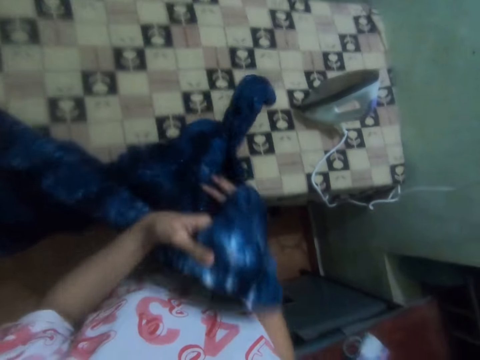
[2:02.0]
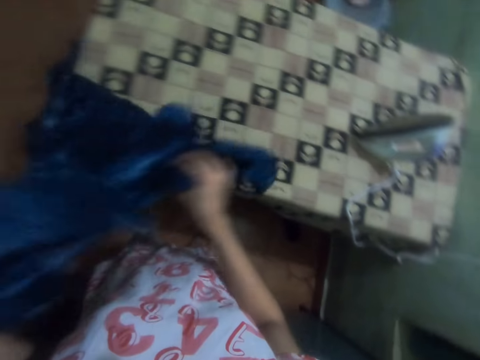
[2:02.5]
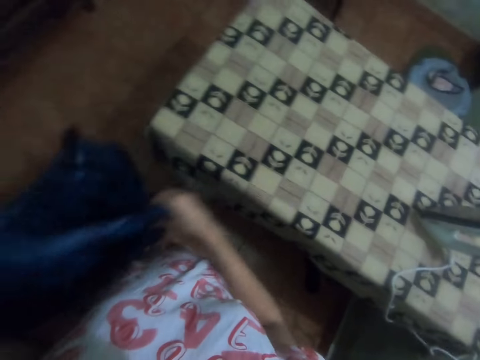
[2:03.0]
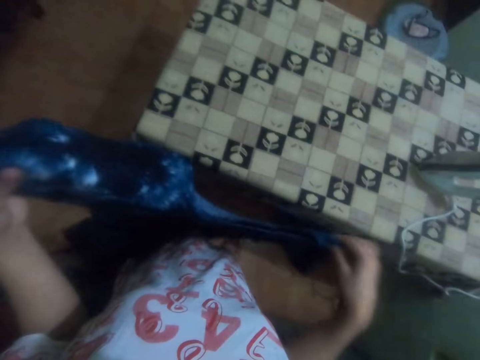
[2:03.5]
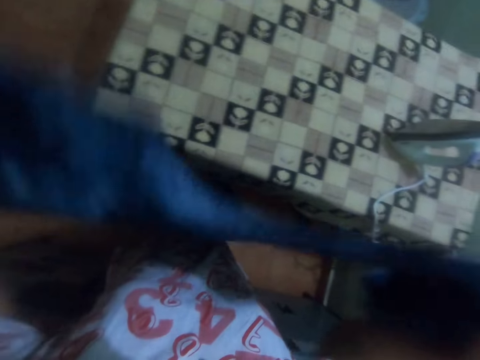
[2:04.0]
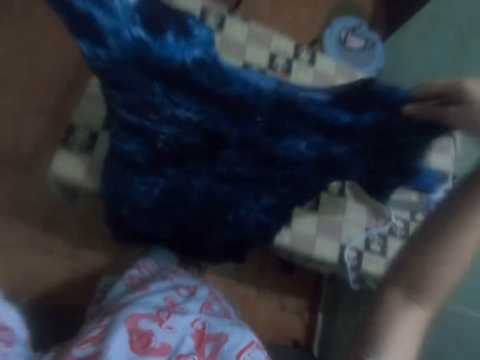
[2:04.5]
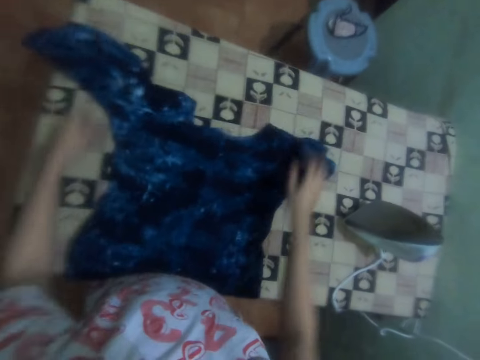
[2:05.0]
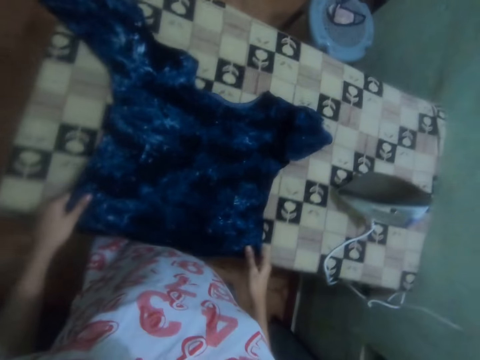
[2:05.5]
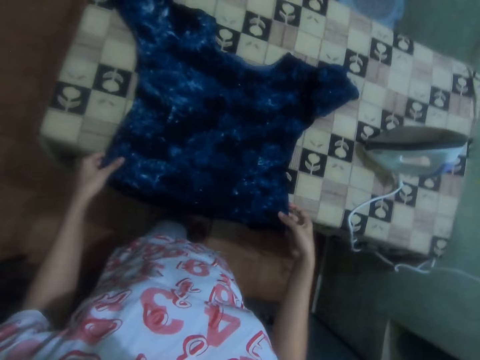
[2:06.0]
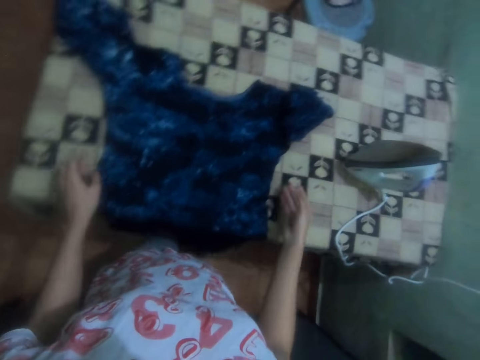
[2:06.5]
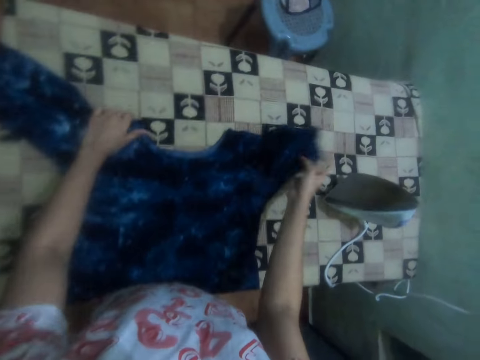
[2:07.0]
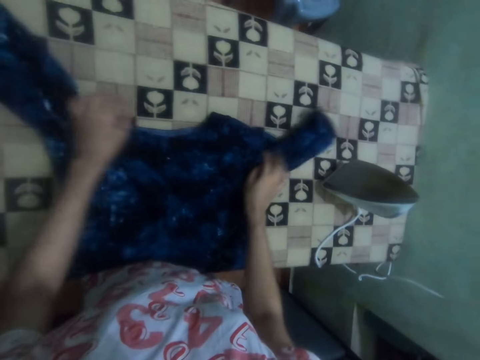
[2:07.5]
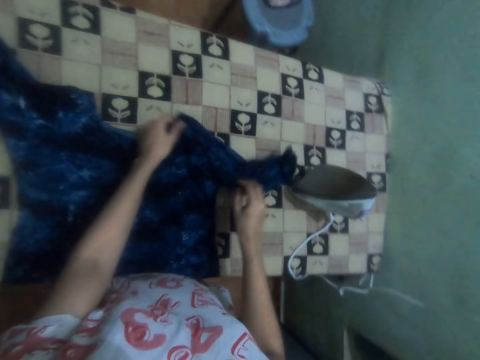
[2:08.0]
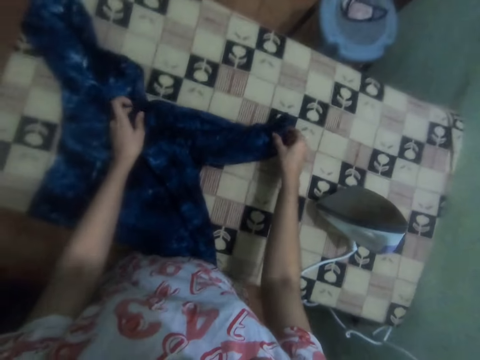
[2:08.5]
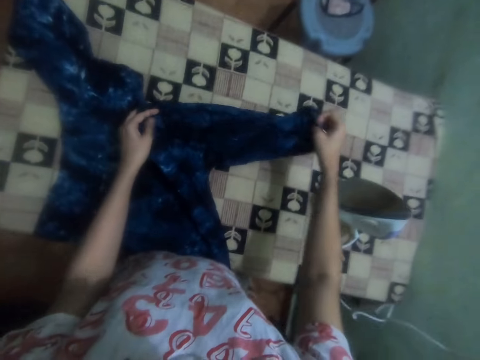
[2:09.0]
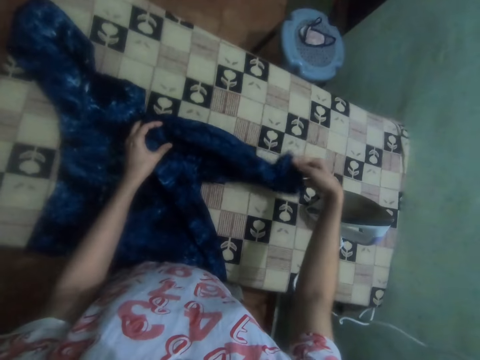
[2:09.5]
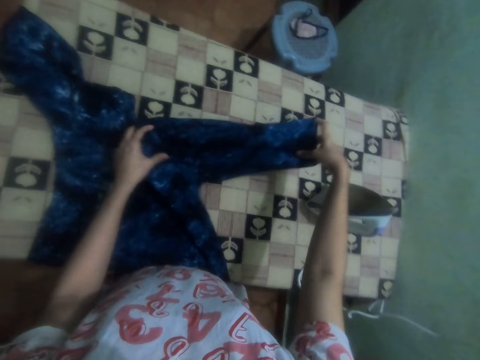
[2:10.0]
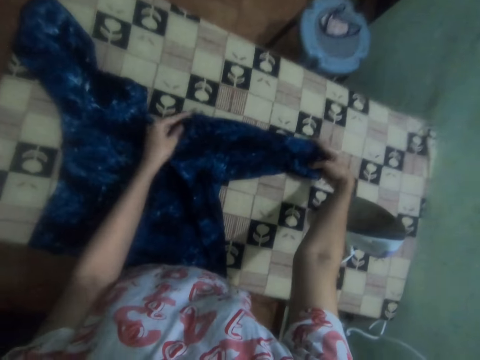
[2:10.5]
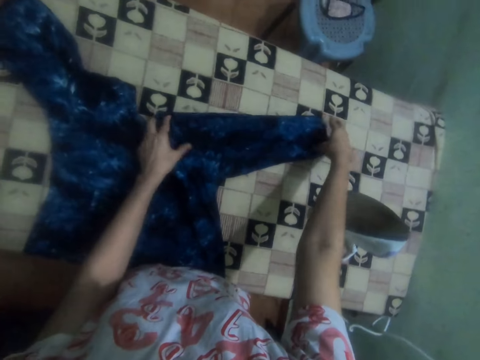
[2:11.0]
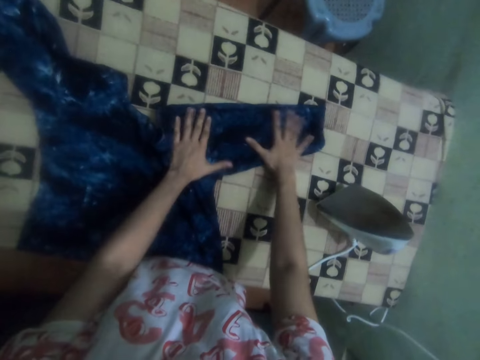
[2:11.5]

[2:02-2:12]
The camera wearer puts the dress on the iron board. They unfold the cloth. They straighten the dress.

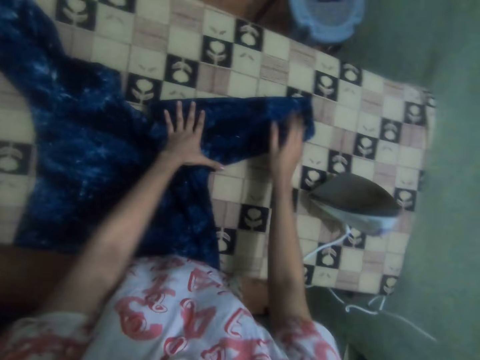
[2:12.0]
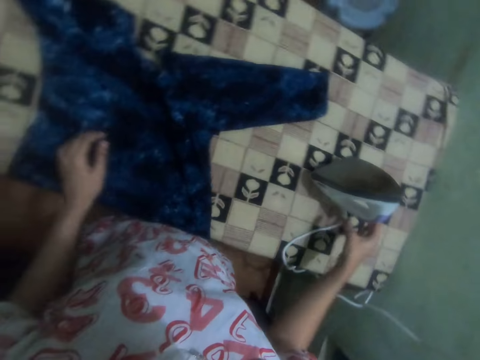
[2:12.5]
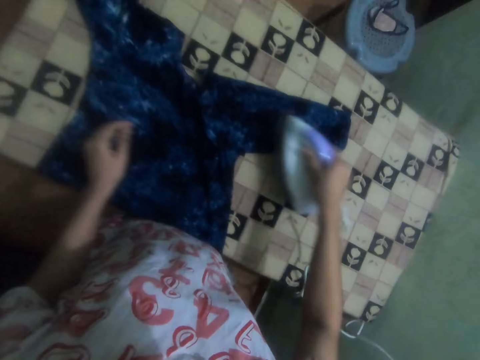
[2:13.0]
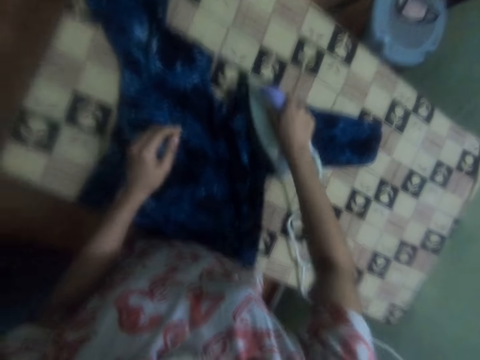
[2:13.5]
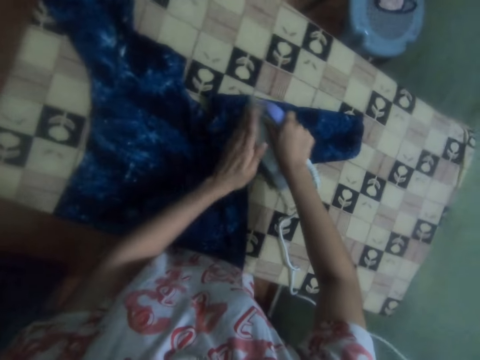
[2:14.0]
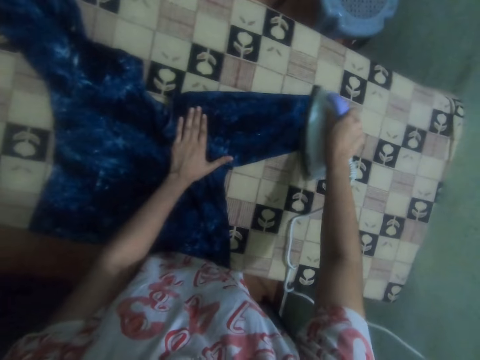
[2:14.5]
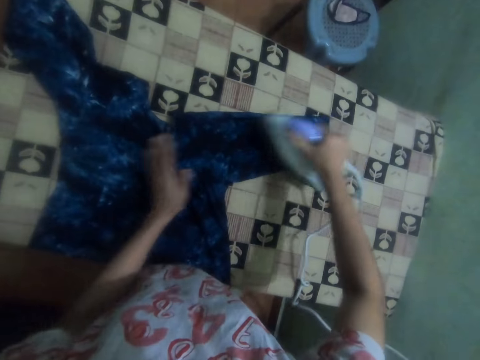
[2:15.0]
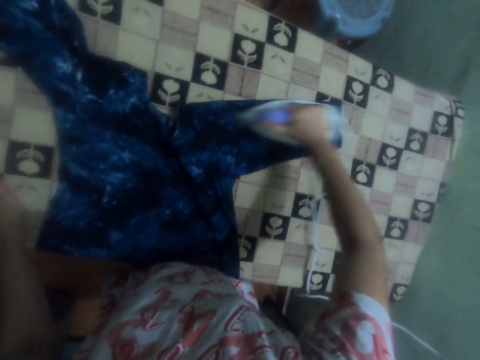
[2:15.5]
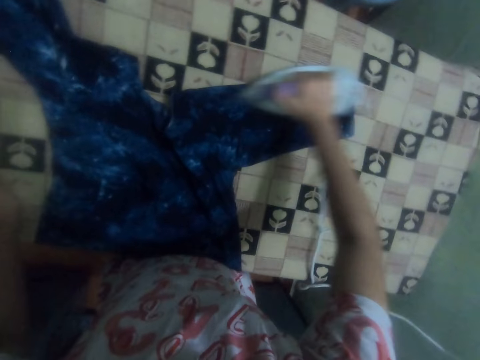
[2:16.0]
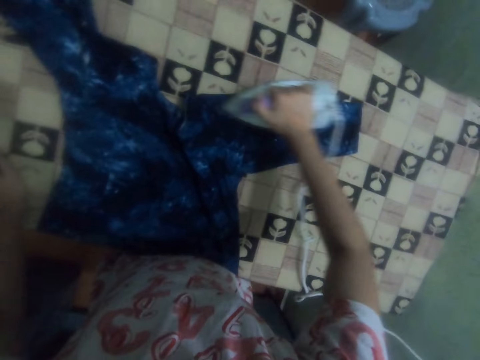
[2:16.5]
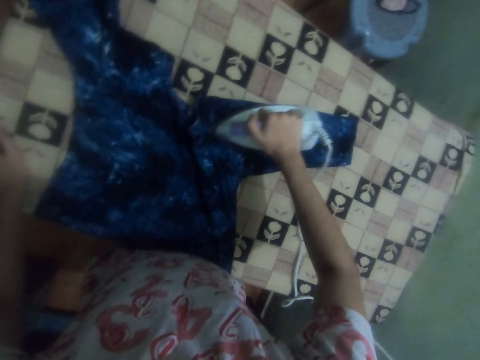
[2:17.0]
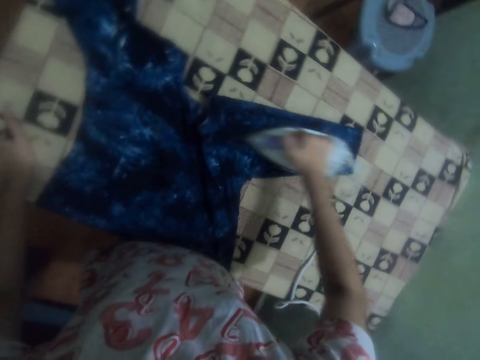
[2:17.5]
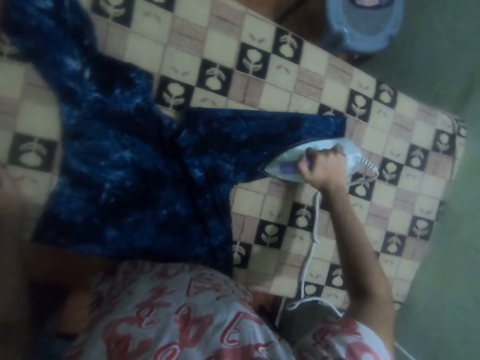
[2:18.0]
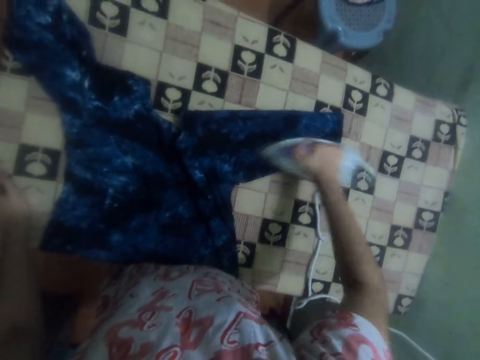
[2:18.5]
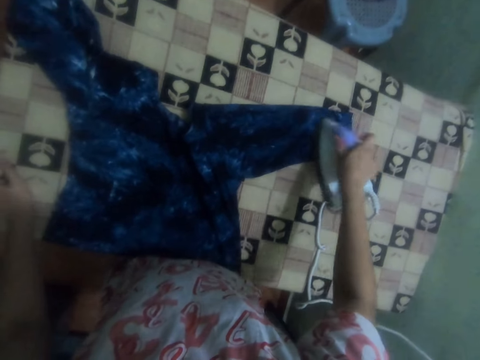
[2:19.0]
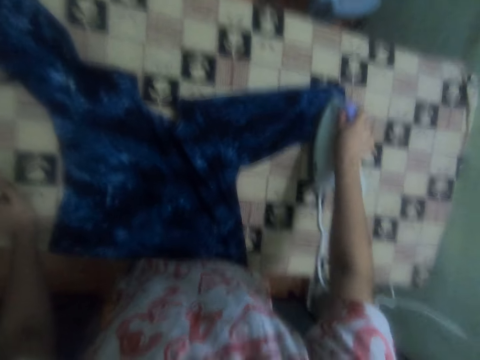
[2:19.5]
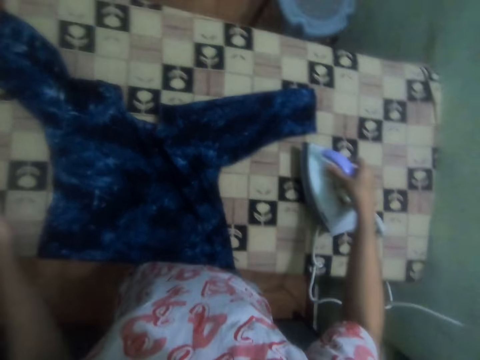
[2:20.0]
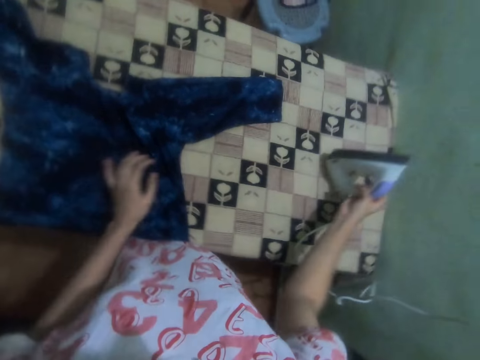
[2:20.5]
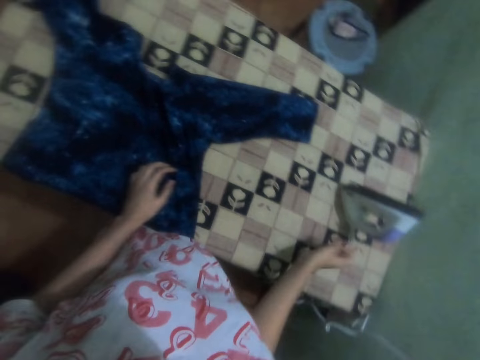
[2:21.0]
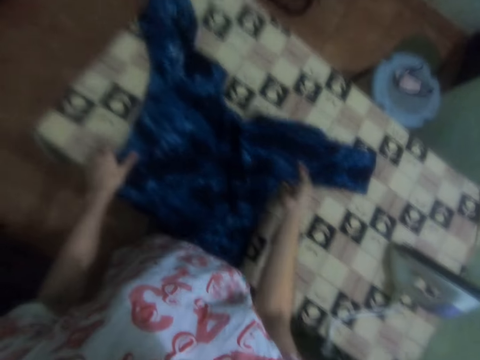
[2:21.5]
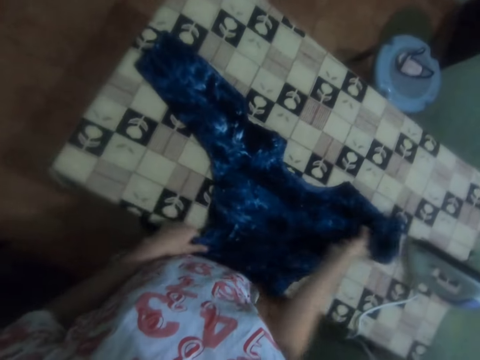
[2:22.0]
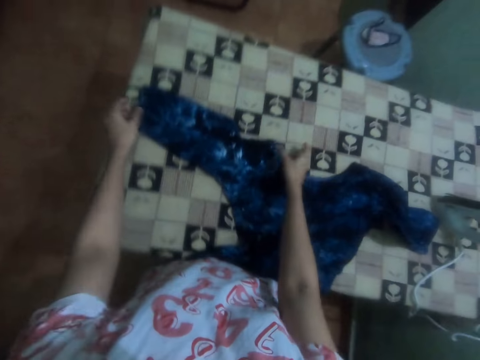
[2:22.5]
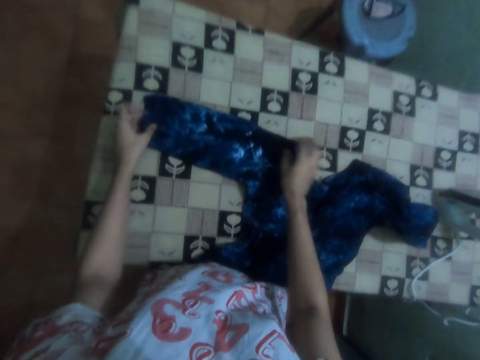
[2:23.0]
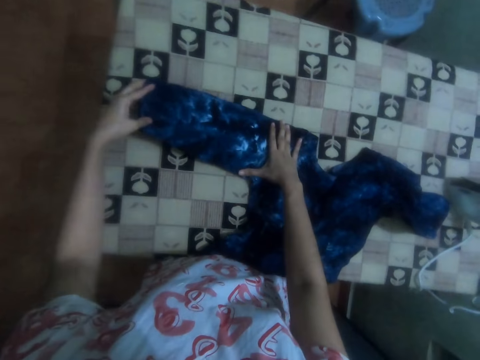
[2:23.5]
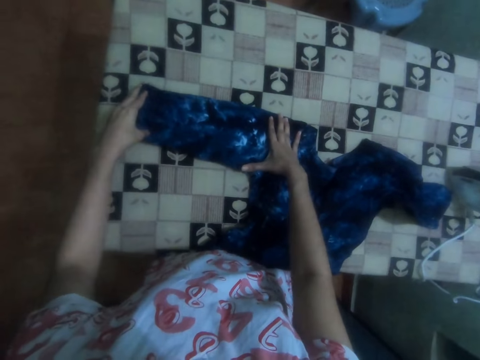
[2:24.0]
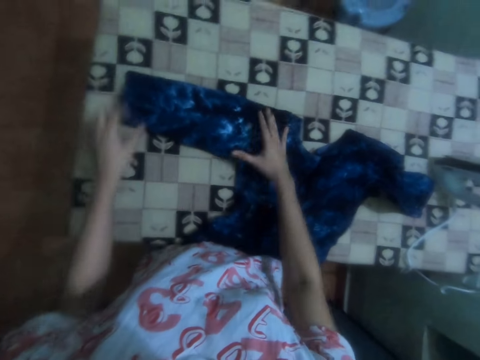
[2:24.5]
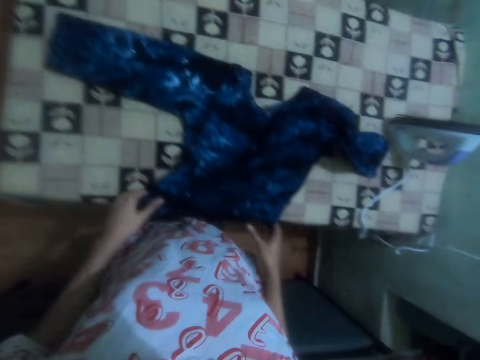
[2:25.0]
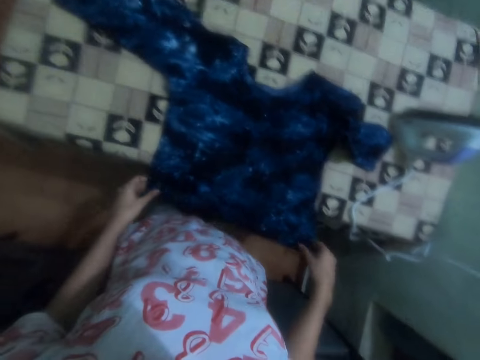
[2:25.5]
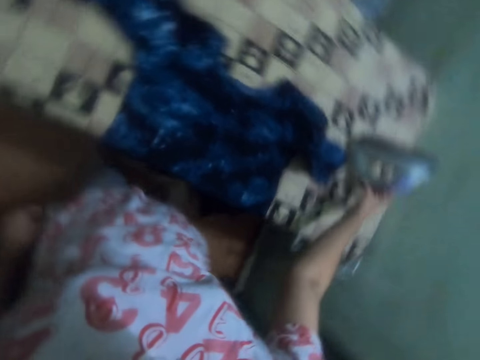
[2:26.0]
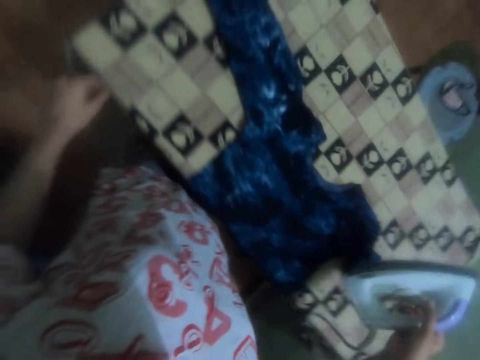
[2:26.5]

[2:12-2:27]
The camera wearer picks up an iron box. They iron the dress. They hold the cloth. They put a hand on the table. They put the iron box on the iron board. They move the cloth. They straighten the dress. They adjust the cloth. They pick up the iron box.

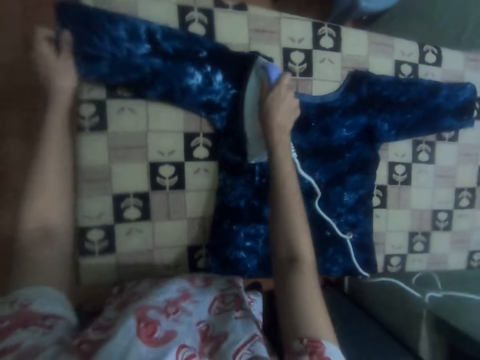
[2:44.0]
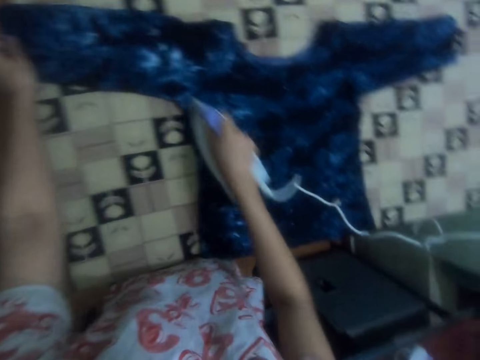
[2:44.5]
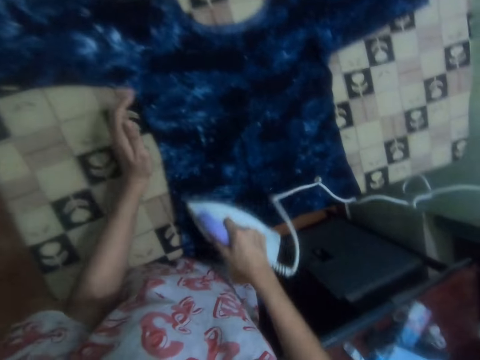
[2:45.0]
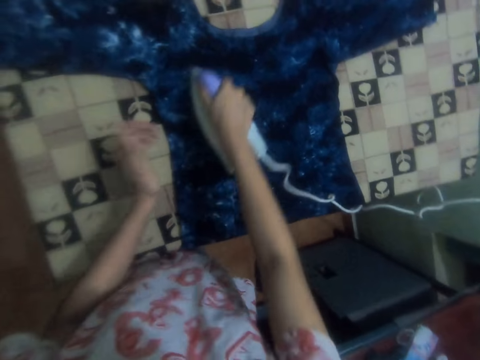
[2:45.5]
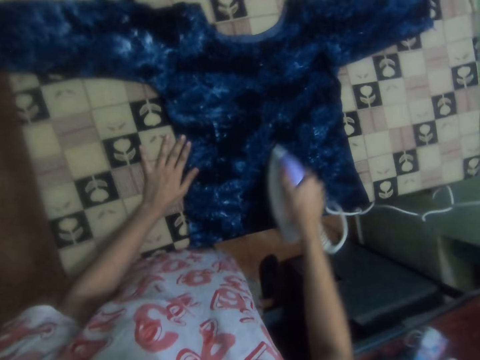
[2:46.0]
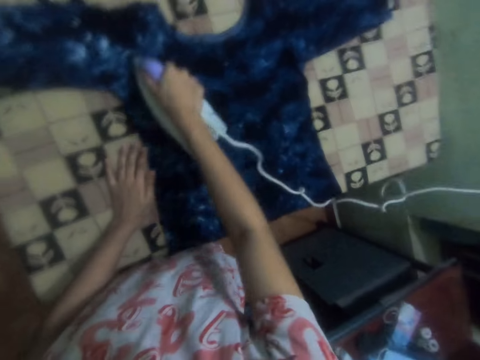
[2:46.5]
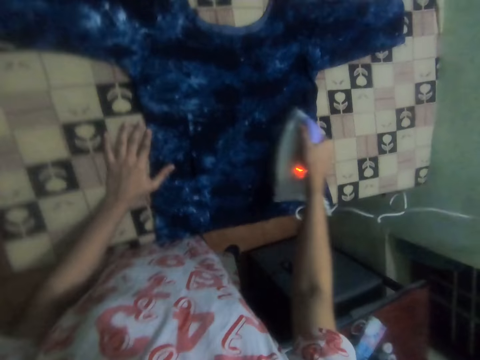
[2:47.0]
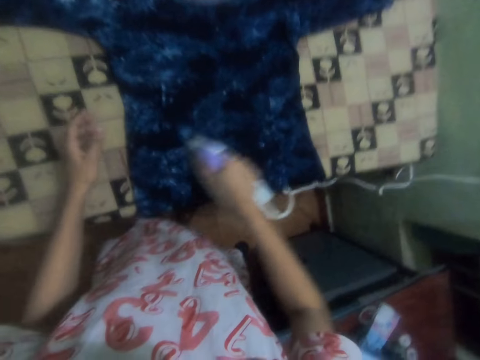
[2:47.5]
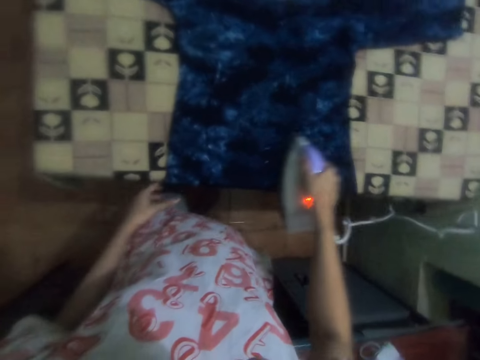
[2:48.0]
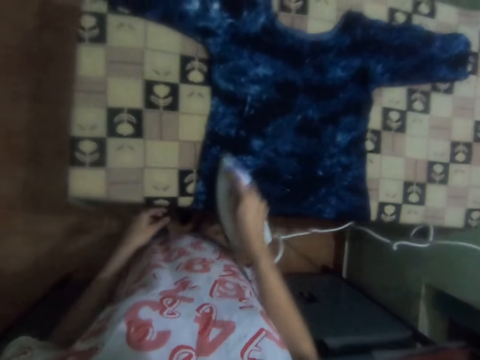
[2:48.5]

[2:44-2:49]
The camera wearer holds the cloth. They move a hand. They hold the cloth. They hold the cloth again.
